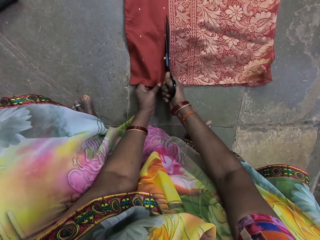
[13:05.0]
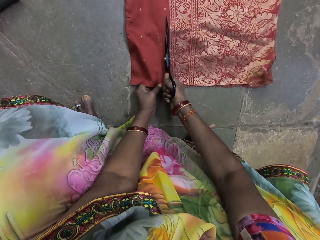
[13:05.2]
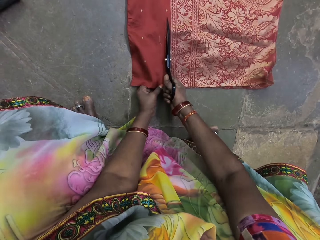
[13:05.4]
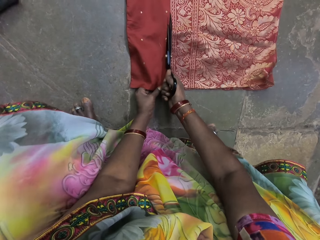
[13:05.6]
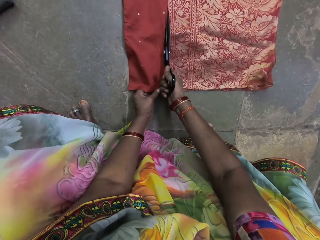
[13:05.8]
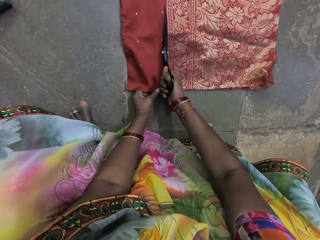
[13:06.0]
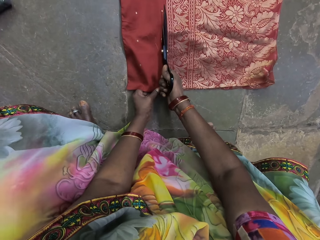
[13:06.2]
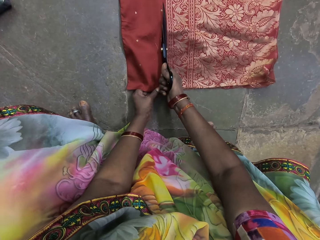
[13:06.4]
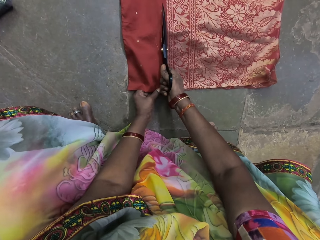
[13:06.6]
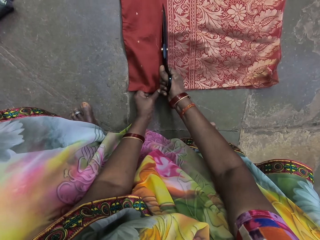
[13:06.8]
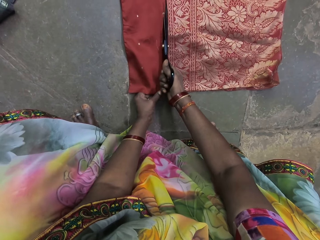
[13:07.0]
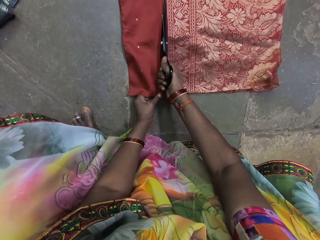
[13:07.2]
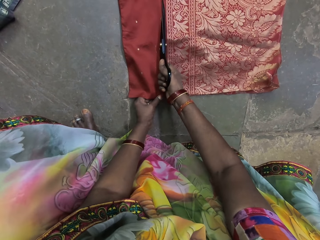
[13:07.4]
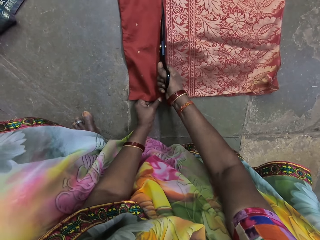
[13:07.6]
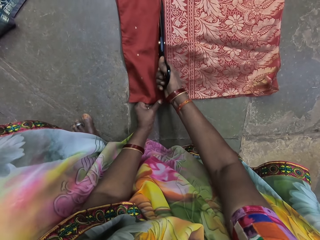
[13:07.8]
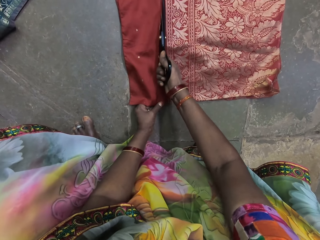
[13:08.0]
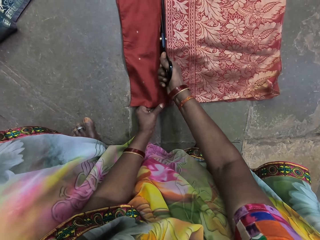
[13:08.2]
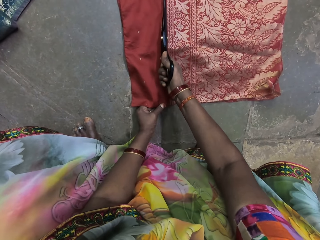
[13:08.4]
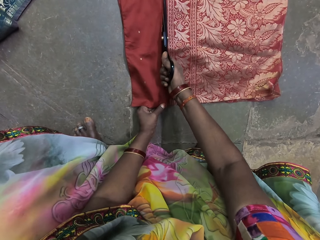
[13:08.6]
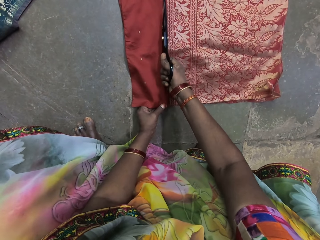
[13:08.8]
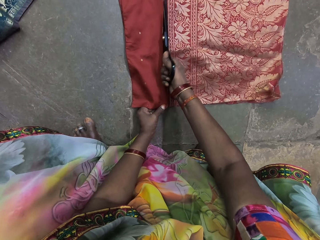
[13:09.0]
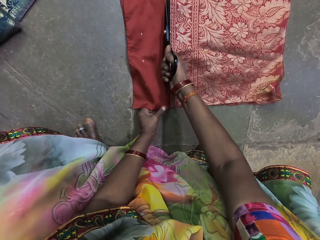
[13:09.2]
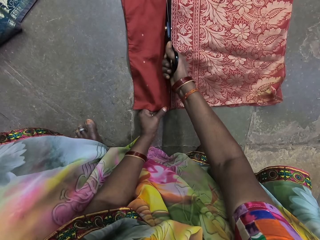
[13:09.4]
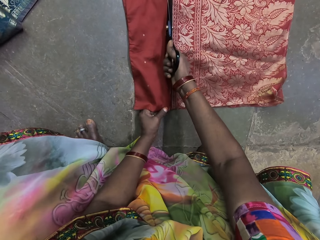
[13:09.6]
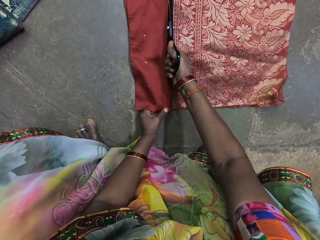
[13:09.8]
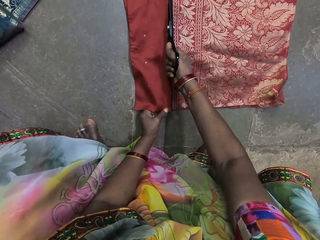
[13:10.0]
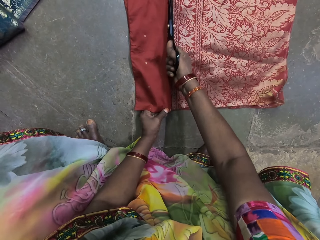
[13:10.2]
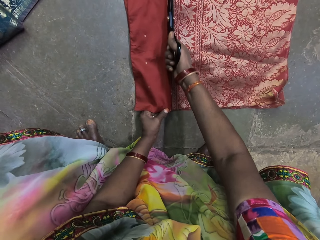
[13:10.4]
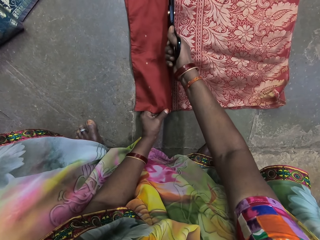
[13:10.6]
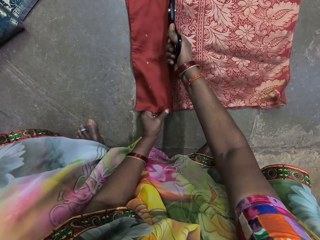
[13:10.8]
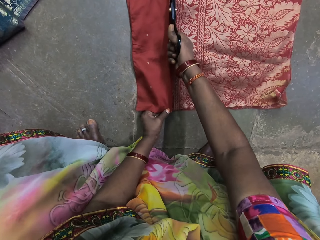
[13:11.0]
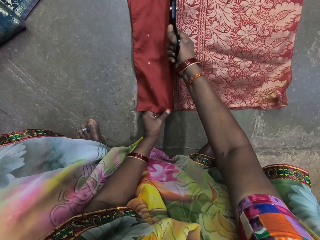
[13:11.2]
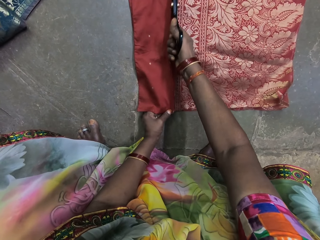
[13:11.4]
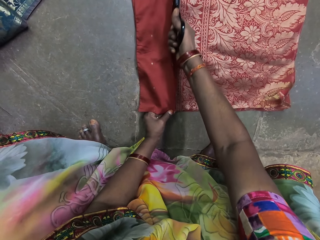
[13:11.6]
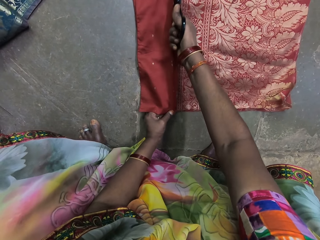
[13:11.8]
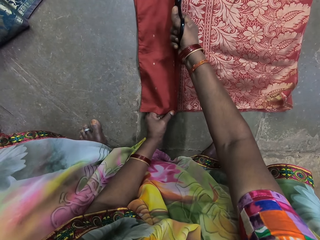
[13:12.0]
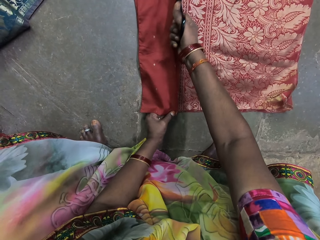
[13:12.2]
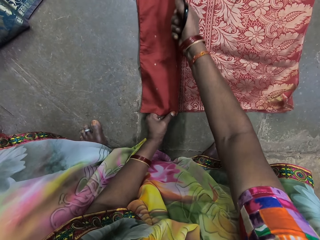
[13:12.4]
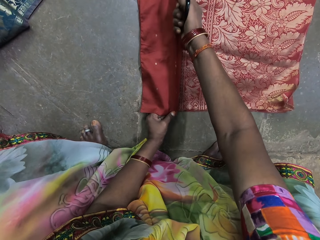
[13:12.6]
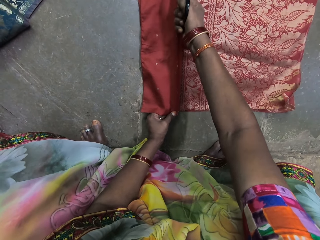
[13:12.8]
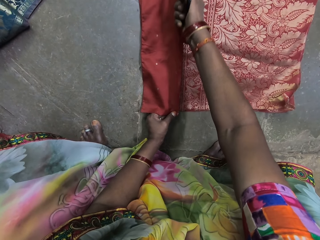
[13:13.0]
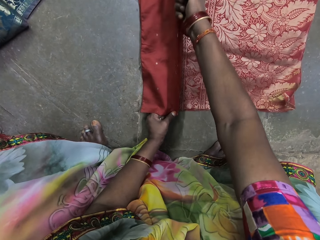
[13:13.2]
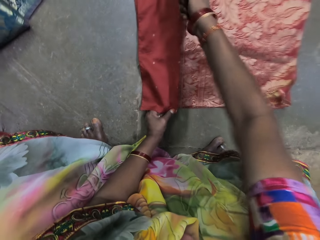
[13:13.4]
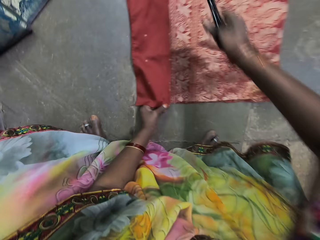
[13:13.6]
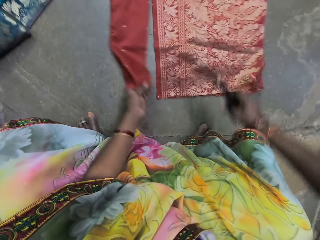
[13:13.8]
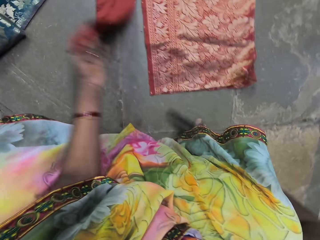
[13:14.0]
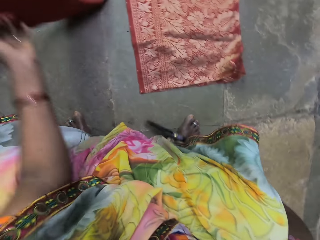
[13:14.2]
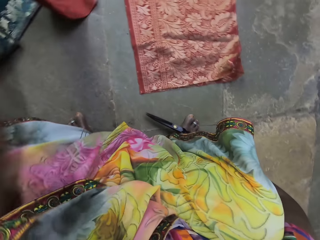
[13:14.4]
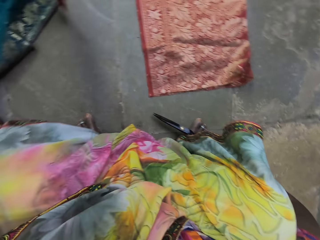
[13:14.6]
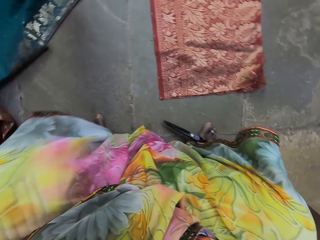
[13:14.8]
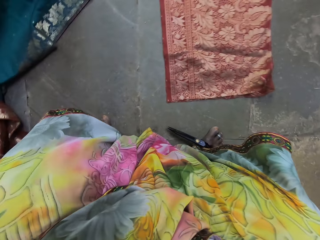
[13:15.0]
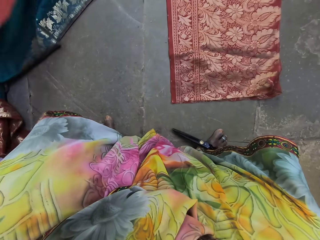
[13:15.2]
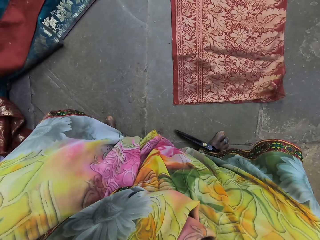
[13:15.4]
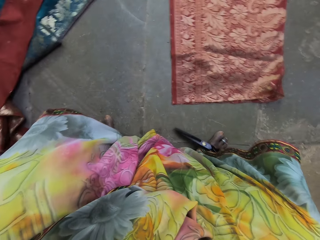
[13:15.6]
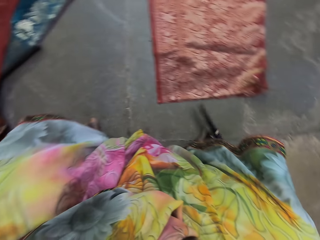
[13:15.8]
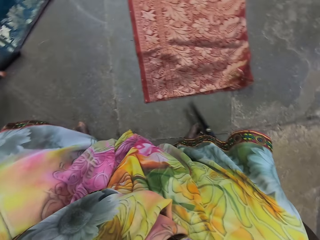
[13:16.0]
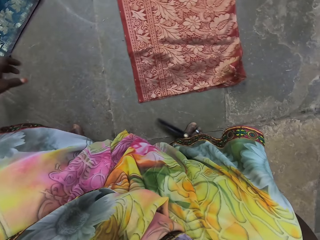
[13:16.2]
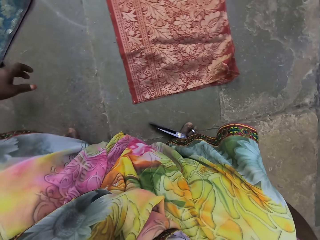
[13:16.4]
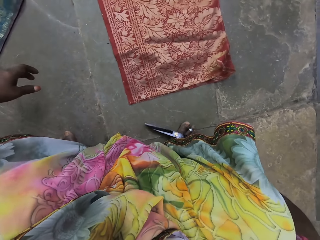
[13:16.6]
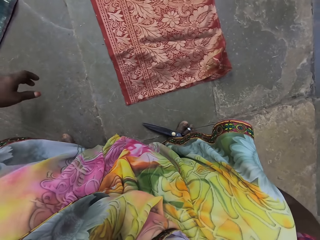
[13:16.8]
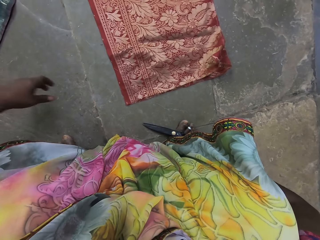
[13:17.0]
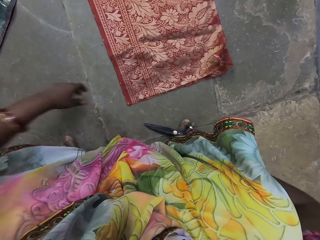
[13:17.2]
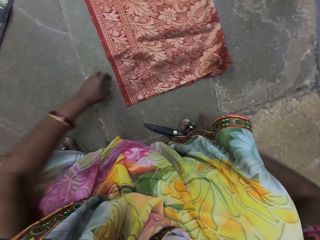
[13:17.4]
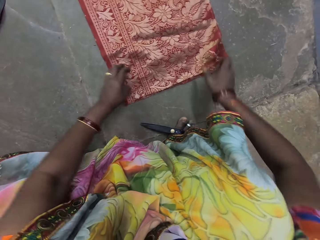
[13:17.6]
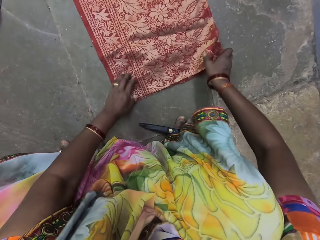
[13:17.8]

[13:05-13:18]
The camera wearer removes the pair of scissors from a piece of cloth with her right hand. She lifts a piece of cloth from the floor with her left hand. She moves the piece of cloth on the floor with her left hand. She places the piece of cloth on the piece of cloth on a blue carpet with her left hand. She places the pair of scissors on her right leg with her right hand.

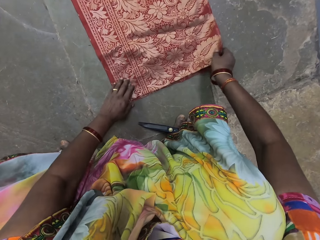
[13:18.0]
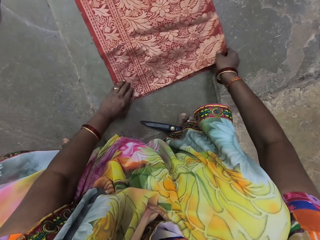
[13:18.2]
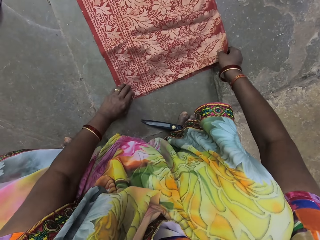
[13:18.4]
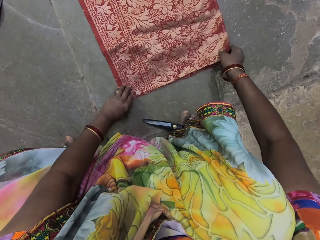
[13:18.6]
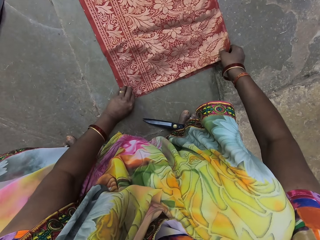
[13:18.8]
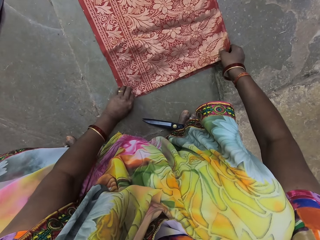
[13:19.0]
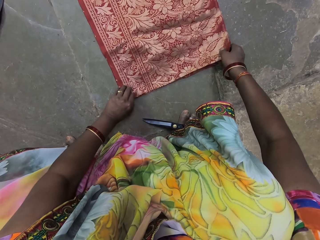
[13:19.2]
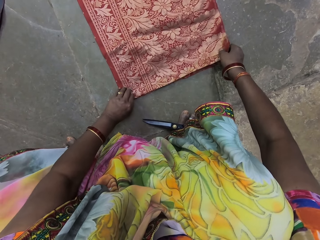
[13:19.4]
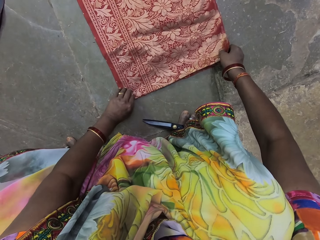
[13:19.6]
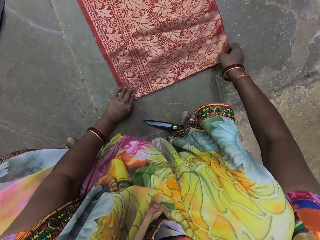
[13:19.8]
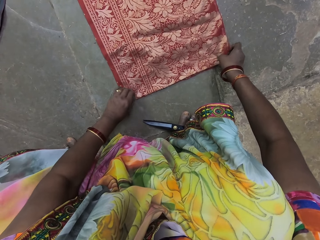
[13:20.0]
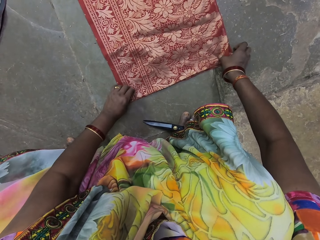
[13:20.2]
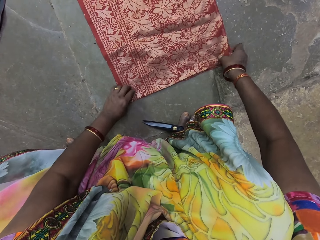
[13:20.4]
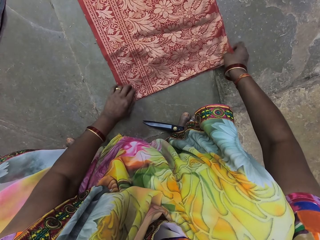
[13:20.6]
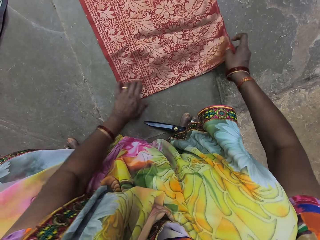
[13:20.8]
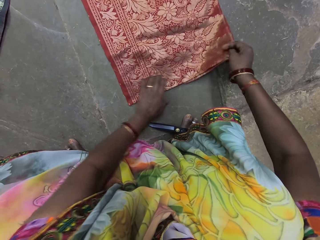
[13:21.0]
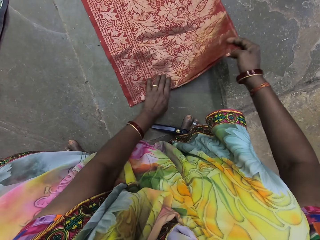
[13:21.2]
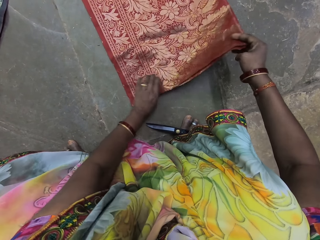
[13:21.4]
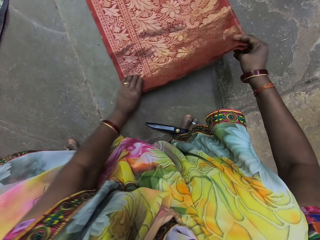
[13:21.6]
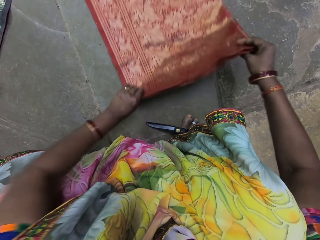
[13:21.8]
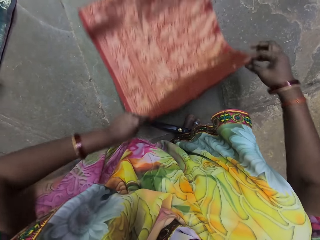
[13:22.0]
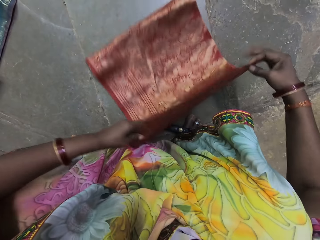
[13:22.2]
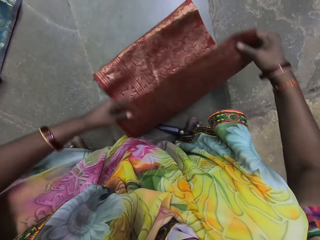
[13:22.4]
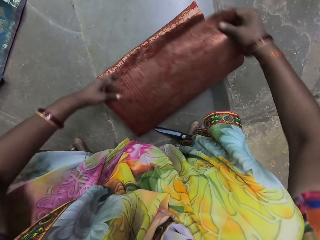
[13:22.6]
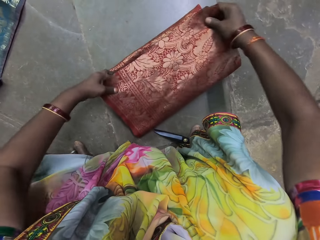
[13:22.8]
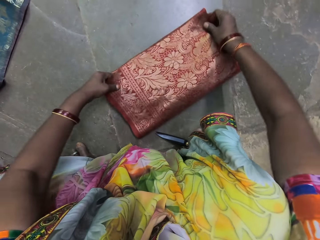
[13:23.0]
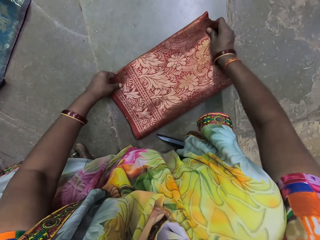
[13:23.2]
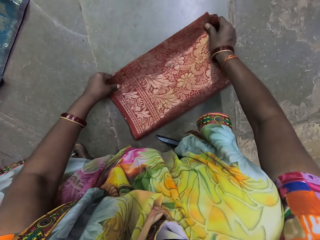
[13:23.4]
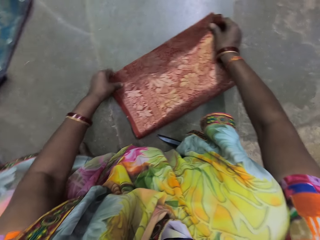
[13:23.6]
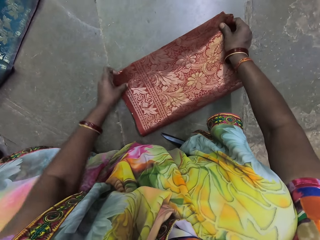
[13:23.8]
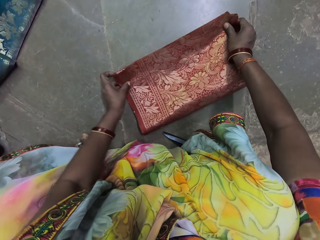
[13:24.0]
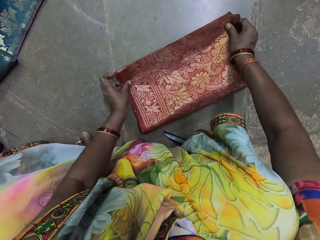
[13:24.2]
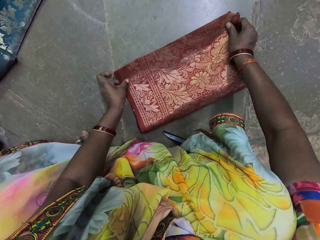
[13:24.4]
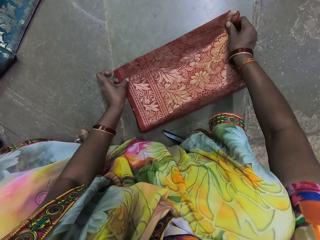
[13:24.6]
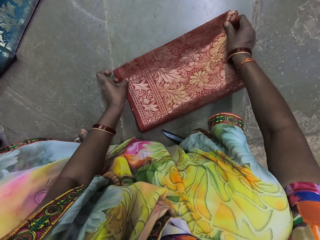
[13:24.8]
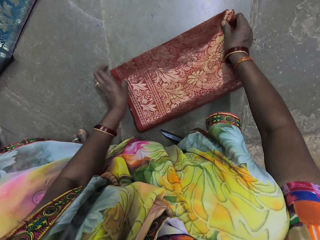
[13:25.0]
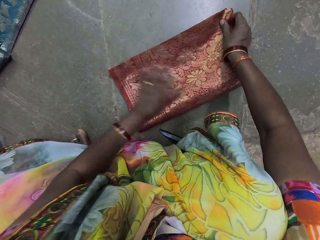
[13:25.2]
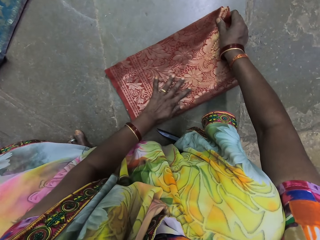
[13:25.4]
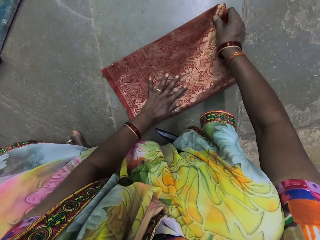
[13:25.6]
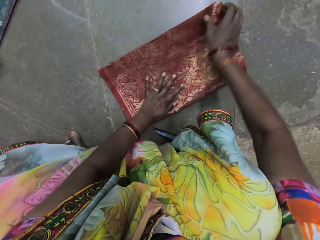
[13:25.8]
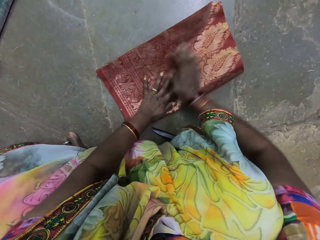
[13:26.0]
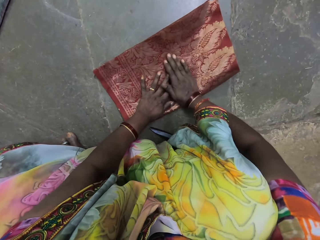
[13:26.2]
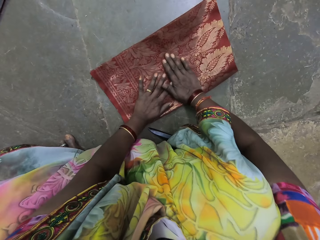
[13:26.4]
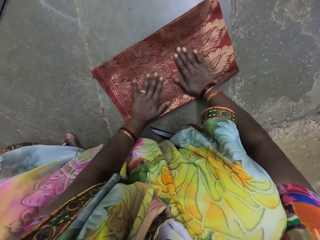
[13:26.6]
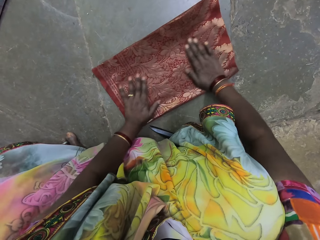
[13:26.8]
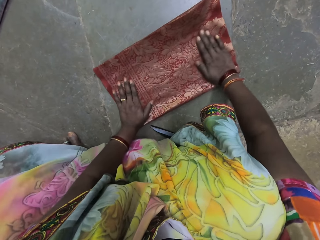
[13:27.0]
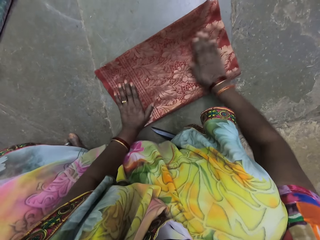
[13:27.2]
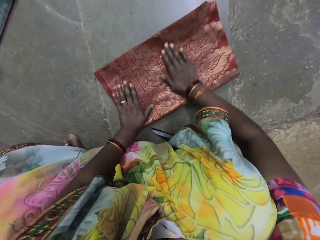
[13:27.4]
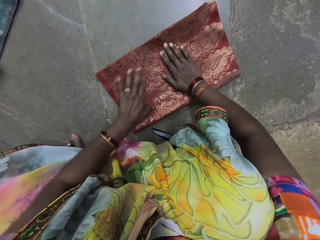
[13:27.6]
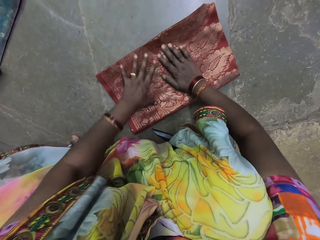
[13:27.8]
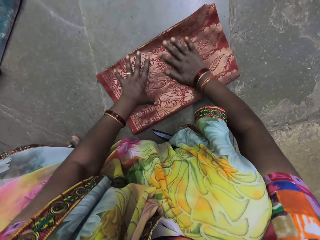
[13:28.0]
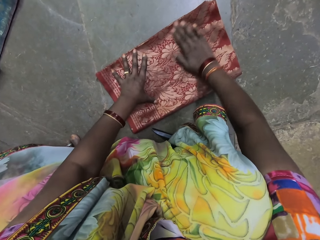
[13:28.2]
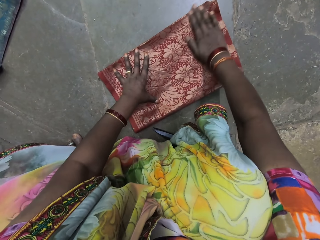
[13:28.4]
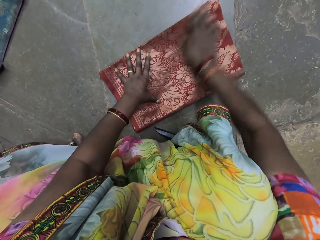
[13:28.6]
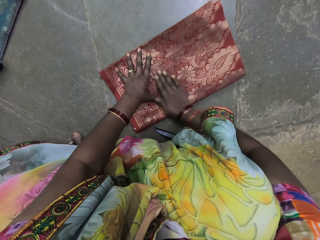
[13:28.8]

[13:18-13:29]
The camera wearer places her right hand on the cloth on the floor. She places her left hand on the cloth on the floor. She adjusts the cloth on the floor with both hands and grabs the piece of cloth on the floor with both hands. She lifts the cloth from the floor with her right hand. She lifts the cloth from the floor with both hands. She drags the piece of cloth on the floor with both hands. She folds the cloth on the floor with both hands. She places her left hand on the cloth on the floor. She adjusts the piece of cloth on the floor with both hands. She smoothens the cloth on the floor with both hands.
